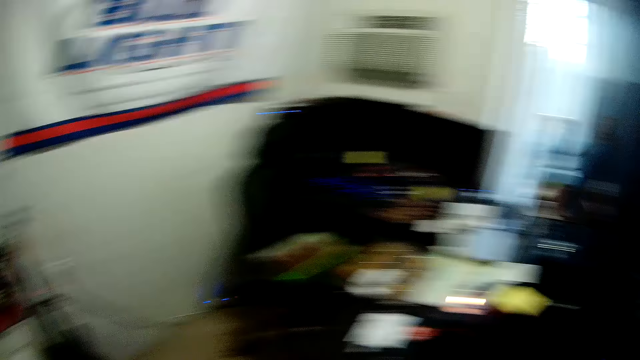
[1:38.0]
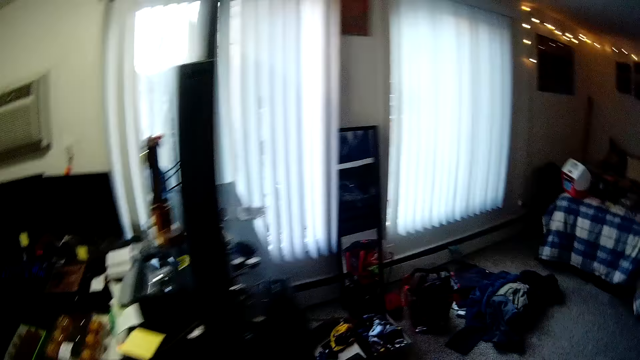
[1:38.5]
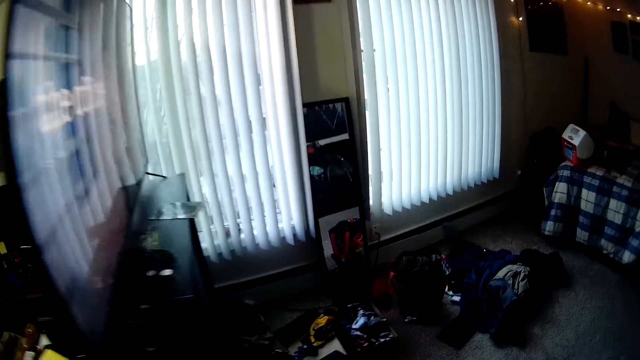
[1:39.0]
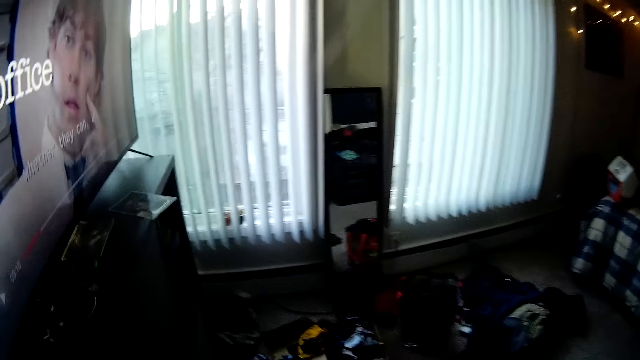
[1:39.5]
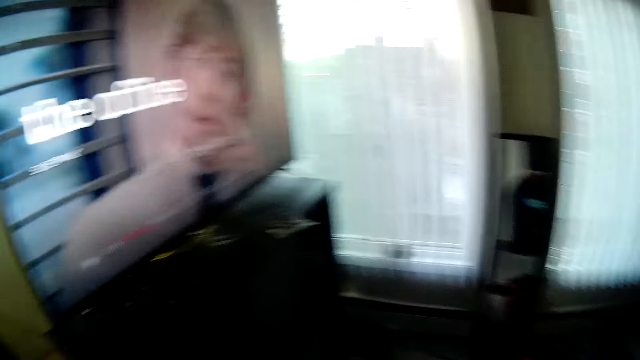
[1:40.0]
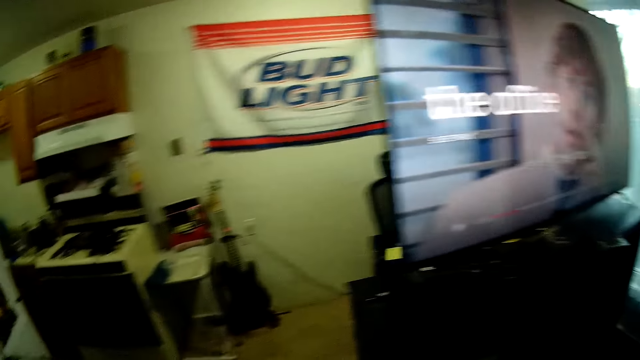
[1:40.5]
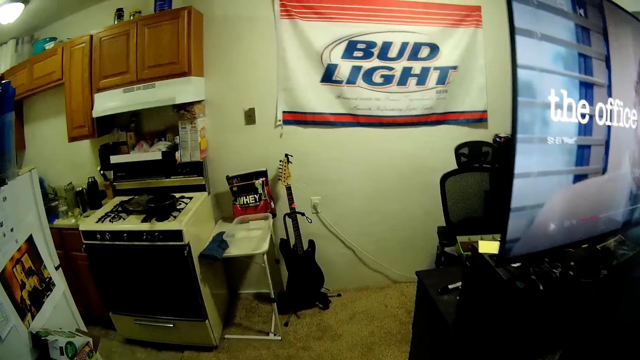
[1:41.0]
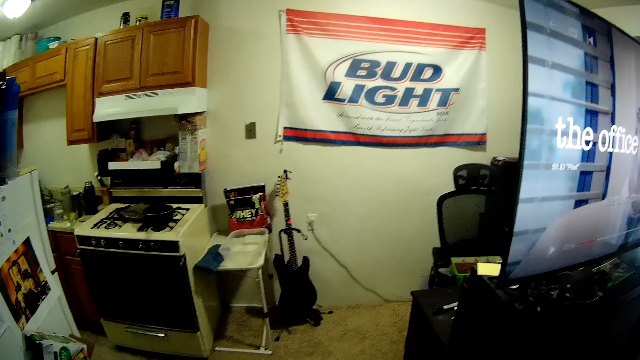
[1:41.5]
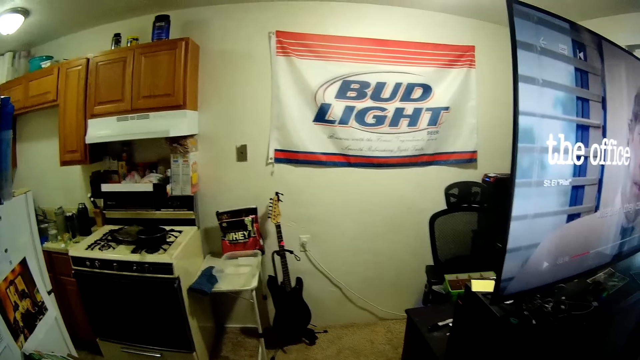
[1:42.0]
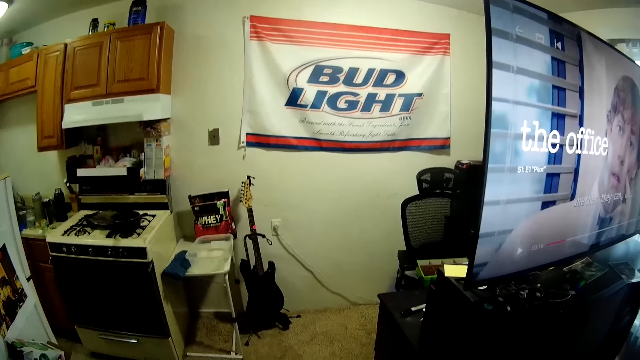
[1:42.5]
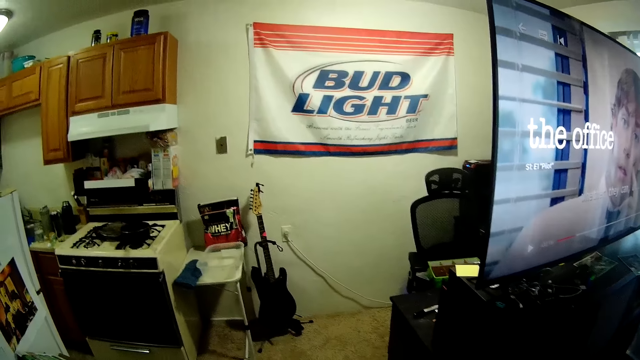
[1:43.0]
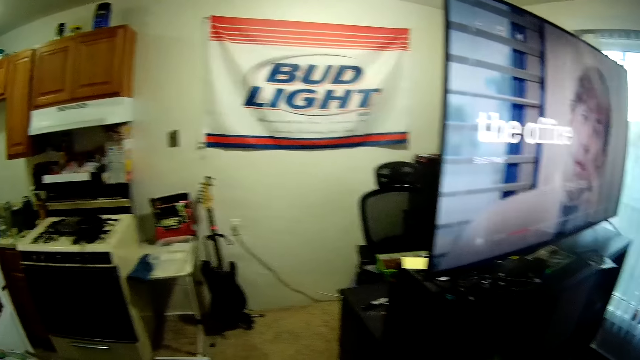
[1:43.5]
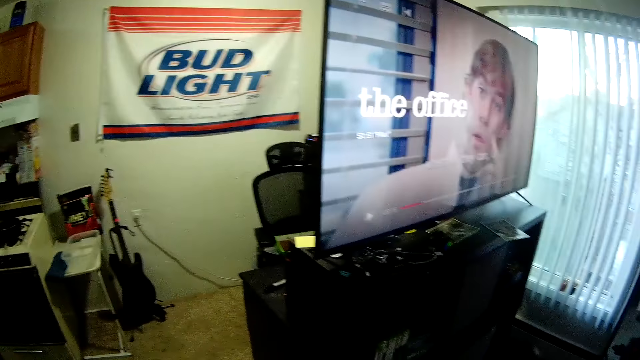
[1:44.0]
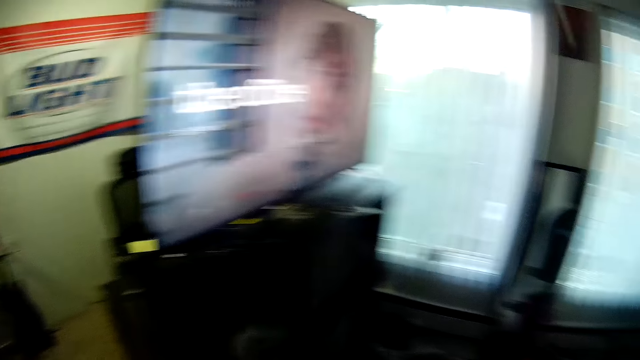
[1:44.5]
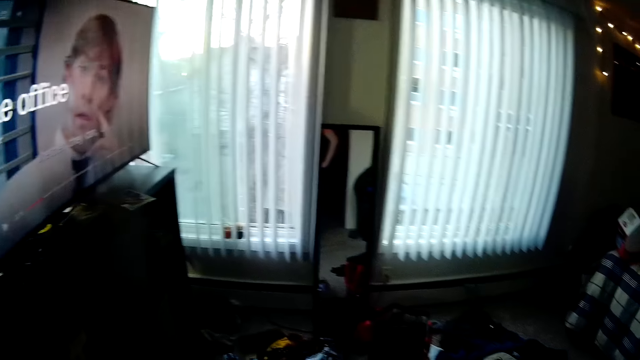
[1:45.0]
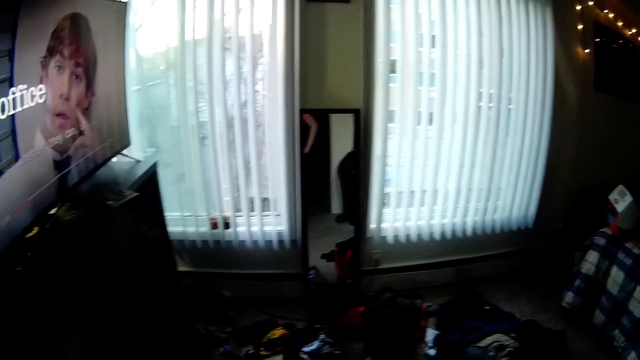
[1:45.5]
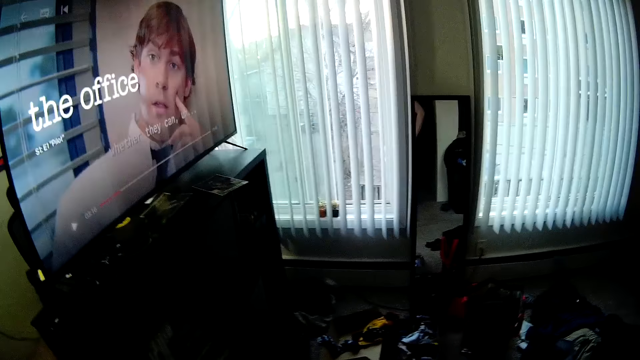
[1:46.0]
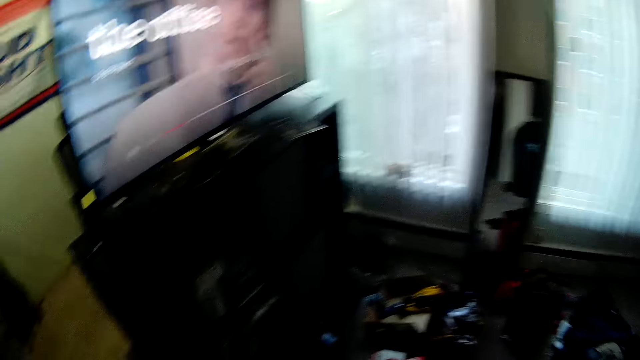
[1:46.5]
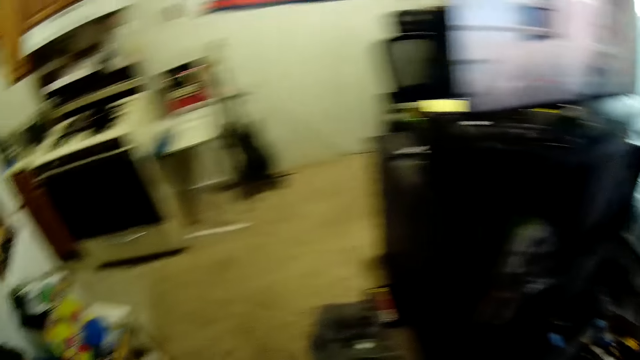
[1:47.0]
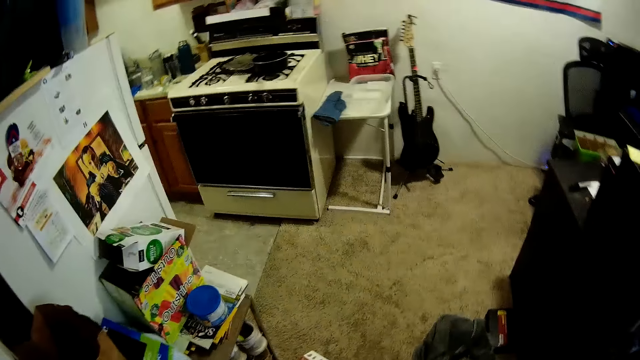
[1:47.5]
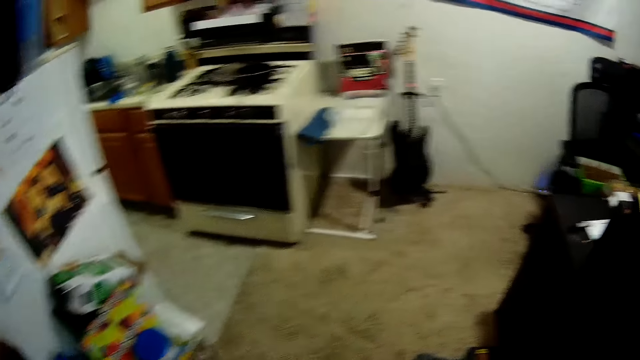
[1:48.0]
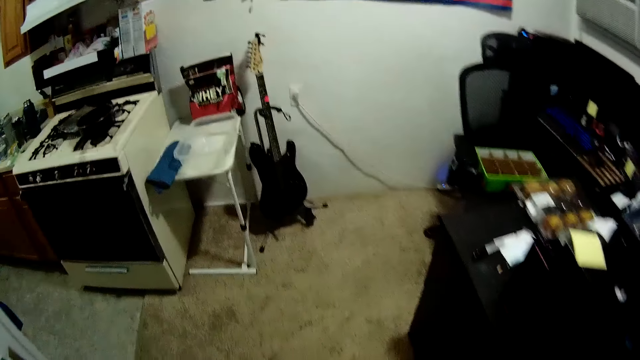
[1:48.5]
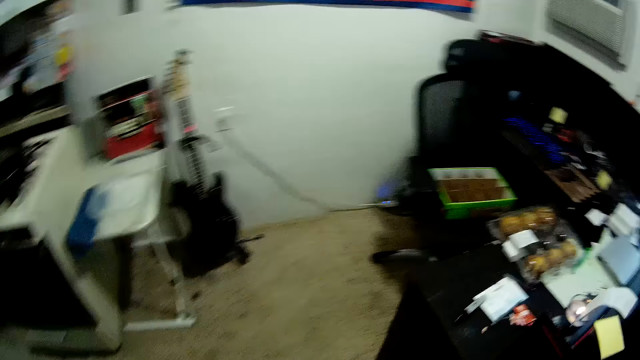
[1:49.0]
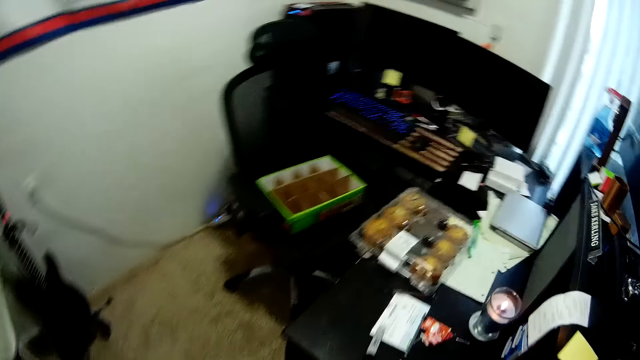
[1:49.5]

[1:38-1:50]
The camera wearer moves into another room in the apartment.

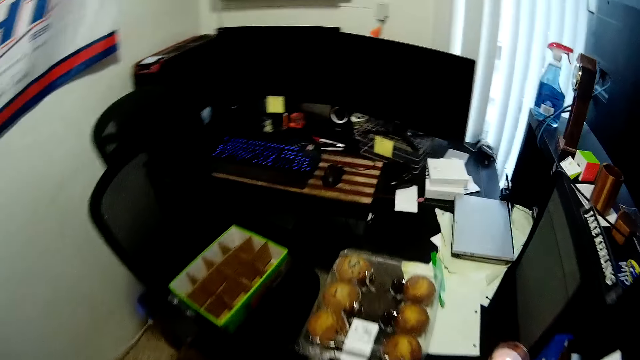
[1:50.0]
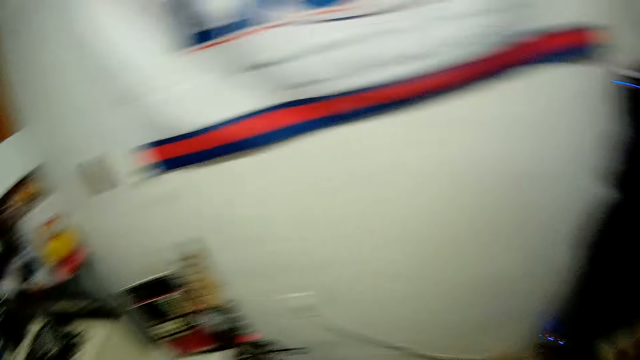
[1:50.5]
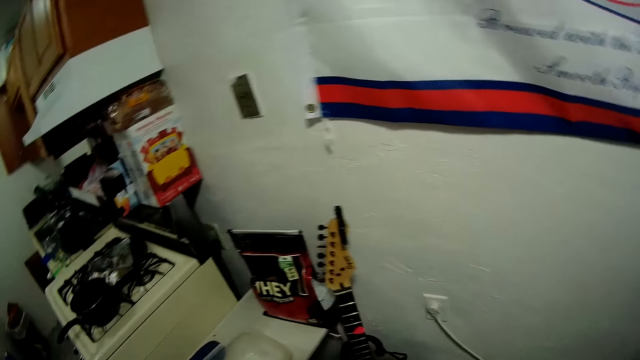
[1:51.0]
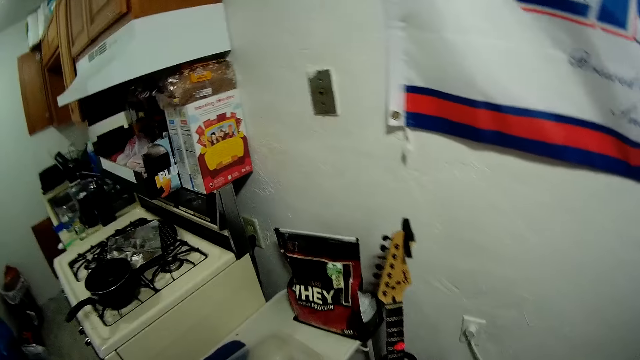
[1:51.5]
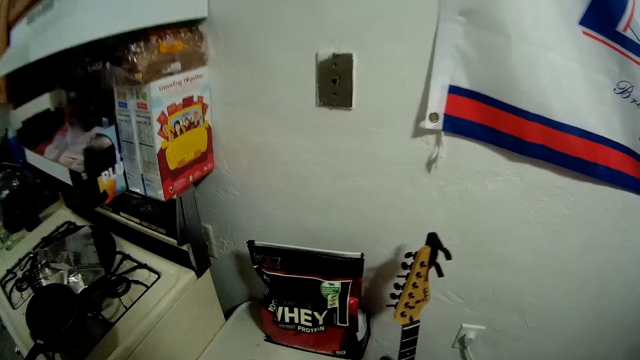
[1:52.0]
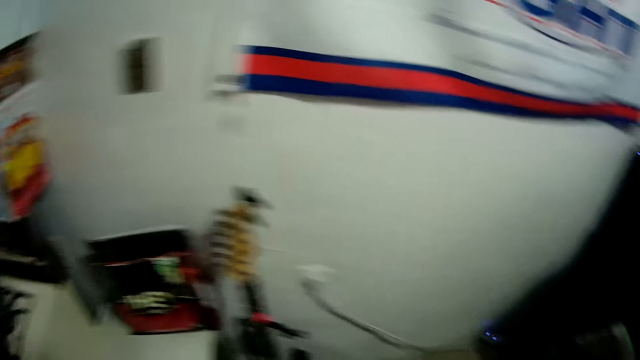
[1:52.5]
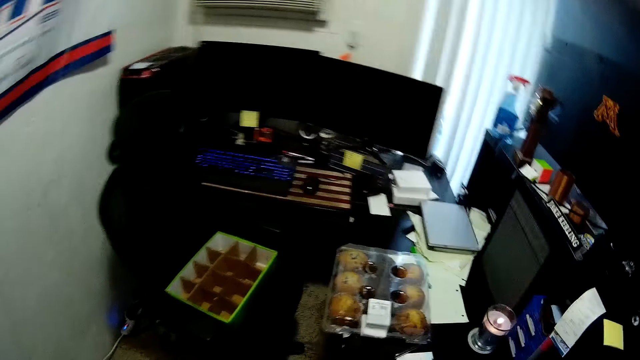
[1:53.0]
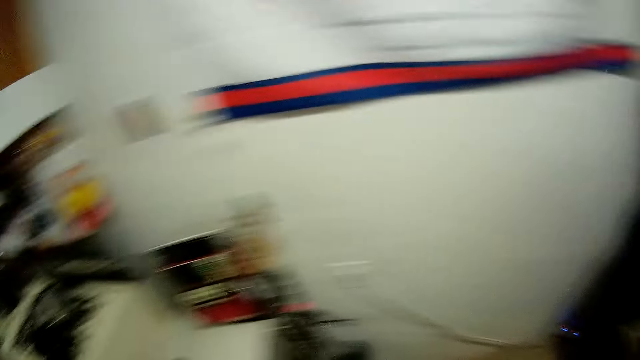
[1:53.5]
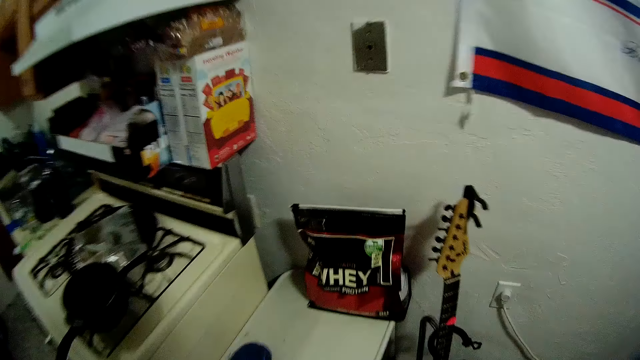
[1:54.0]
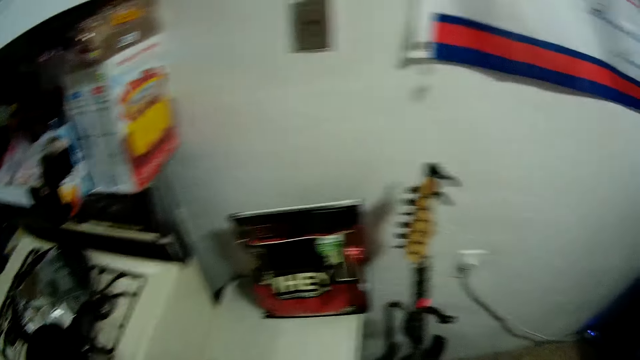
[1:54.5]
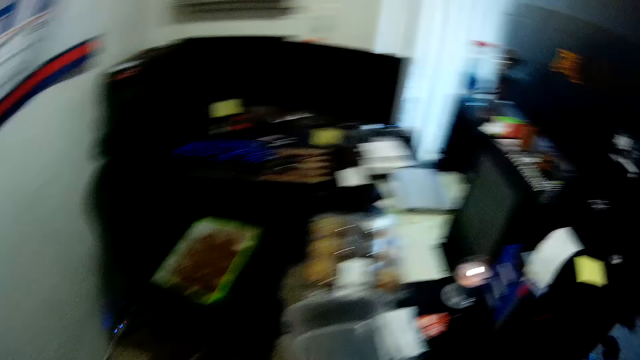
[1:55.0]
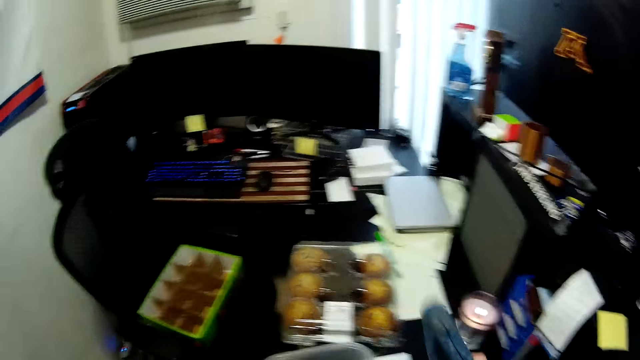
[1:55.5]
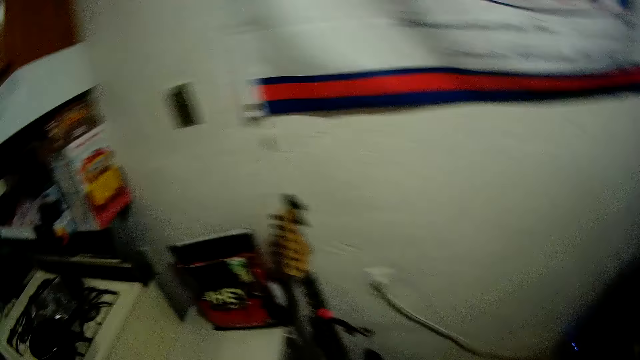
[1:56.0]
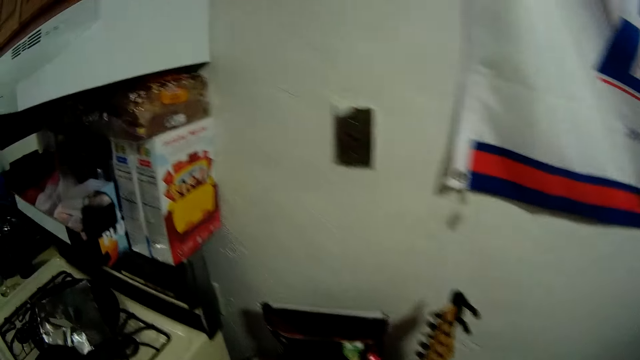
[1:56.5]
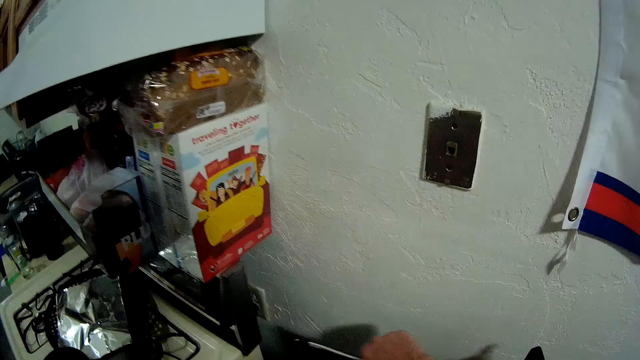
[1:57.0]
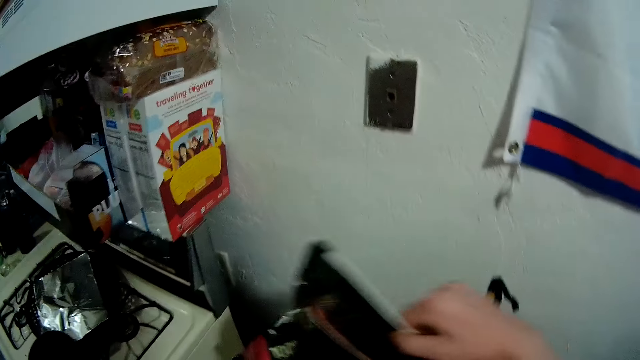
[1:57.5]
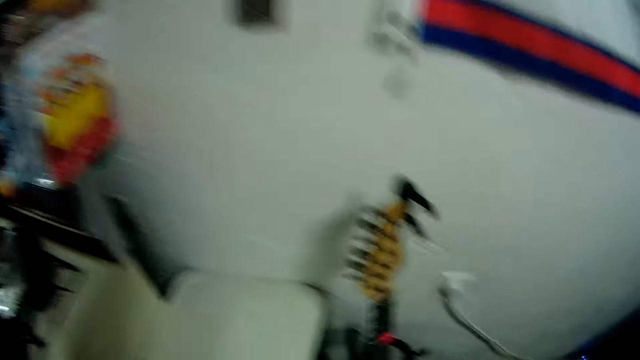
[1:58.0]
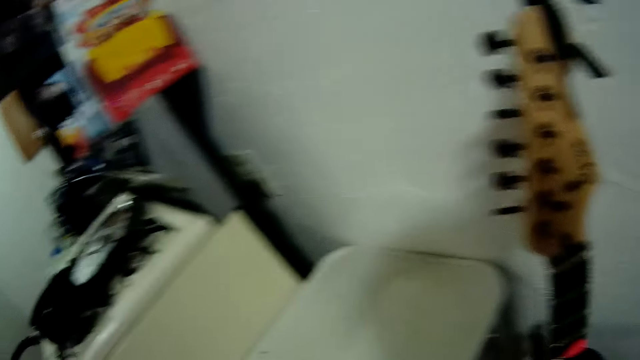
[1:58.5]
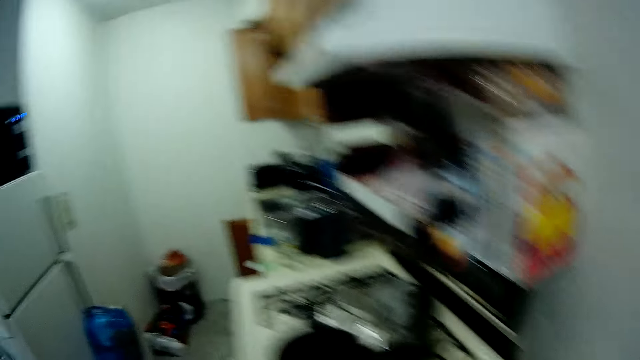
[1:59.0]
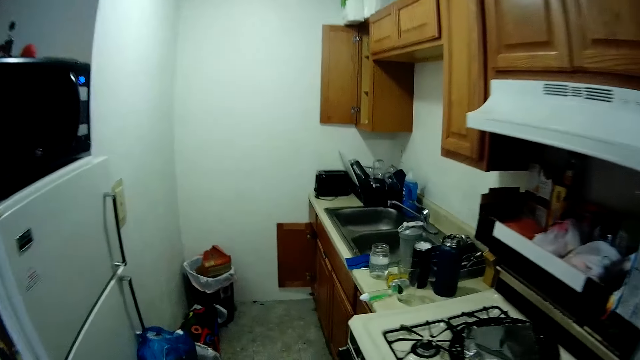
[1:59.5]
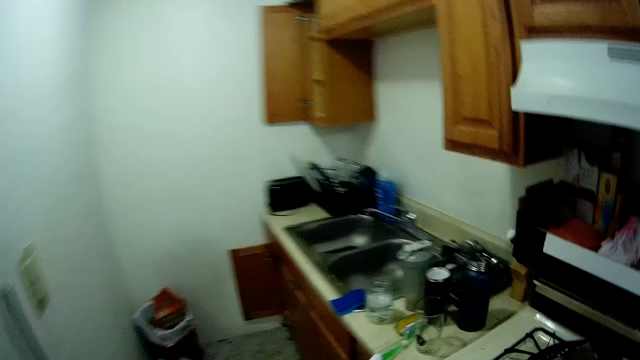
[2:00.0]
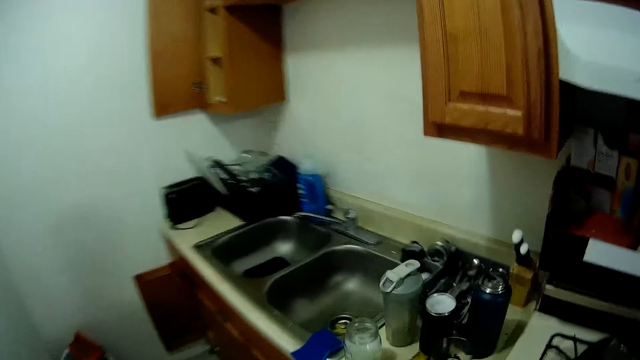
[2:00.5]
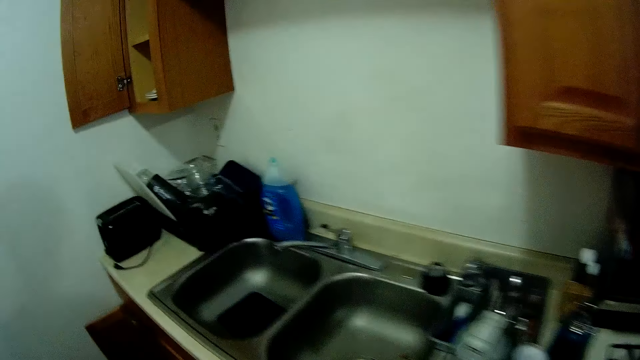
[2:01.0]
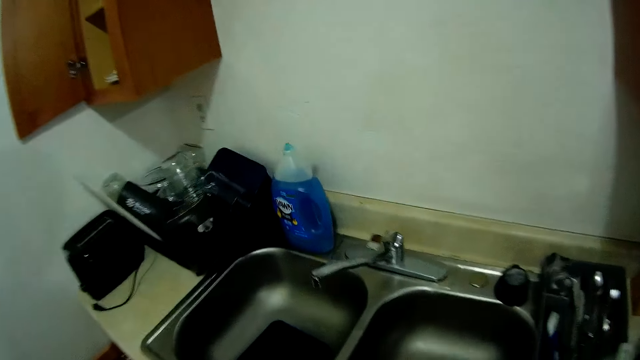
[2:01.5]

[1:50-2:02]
The camera wearer looks around. They throw a cloth to the table. They take the bag from the table beside the cooker in the kitchen. They walk in the kitchen.
